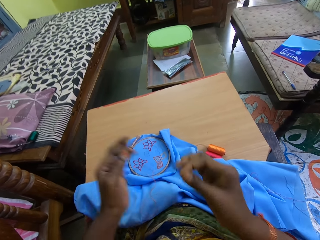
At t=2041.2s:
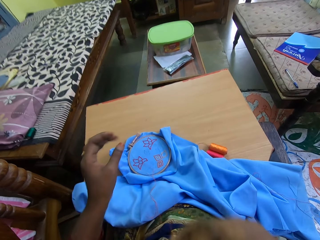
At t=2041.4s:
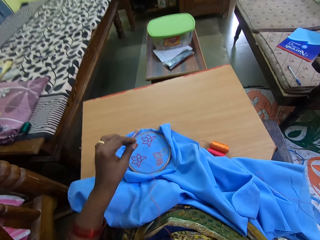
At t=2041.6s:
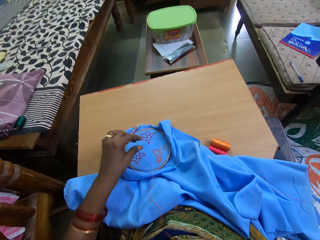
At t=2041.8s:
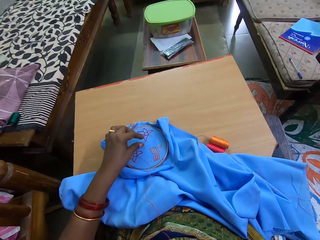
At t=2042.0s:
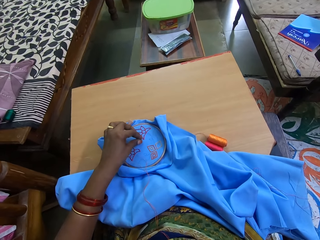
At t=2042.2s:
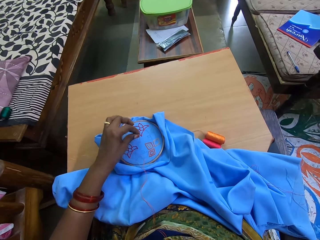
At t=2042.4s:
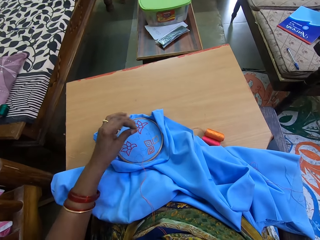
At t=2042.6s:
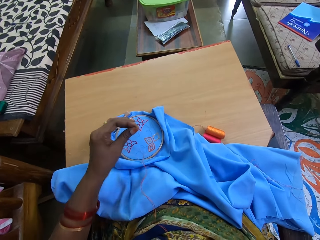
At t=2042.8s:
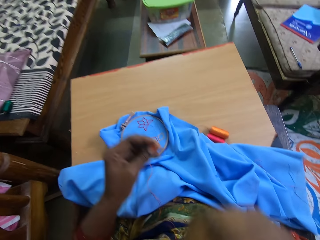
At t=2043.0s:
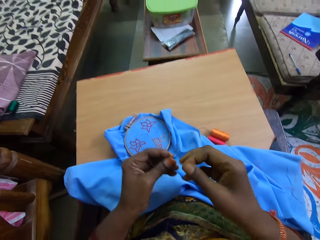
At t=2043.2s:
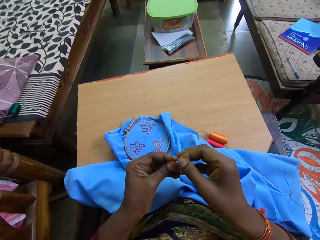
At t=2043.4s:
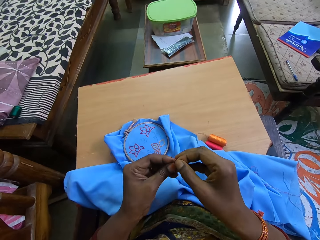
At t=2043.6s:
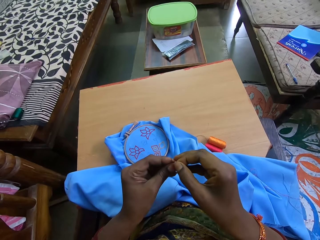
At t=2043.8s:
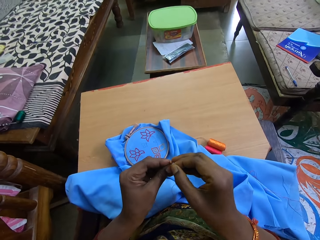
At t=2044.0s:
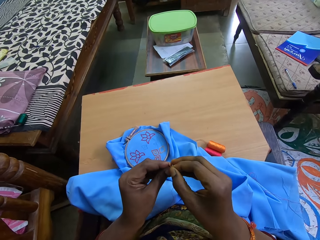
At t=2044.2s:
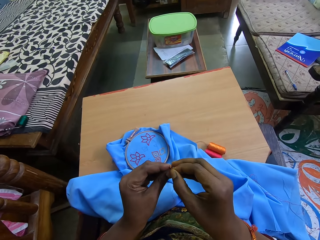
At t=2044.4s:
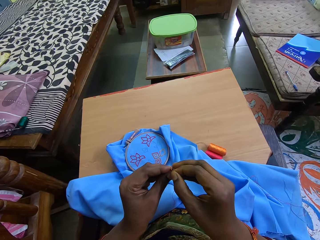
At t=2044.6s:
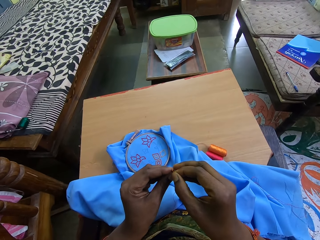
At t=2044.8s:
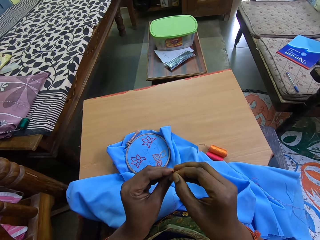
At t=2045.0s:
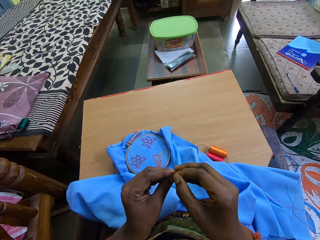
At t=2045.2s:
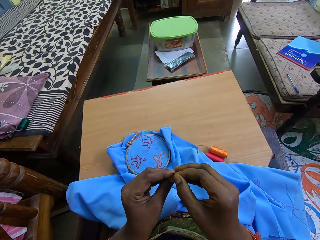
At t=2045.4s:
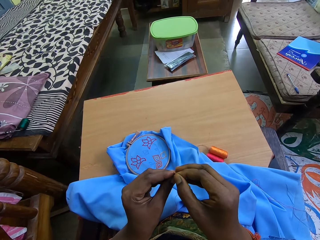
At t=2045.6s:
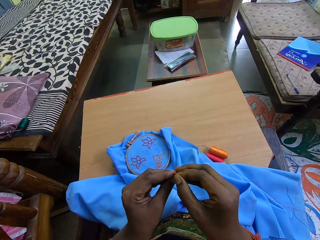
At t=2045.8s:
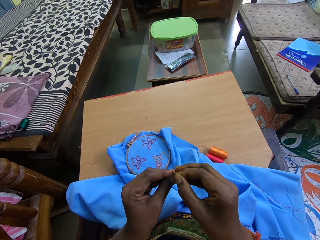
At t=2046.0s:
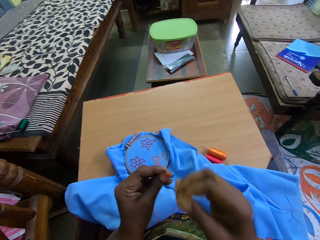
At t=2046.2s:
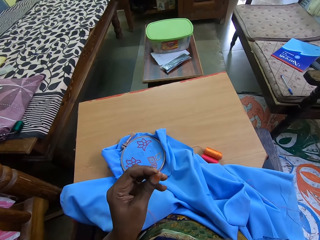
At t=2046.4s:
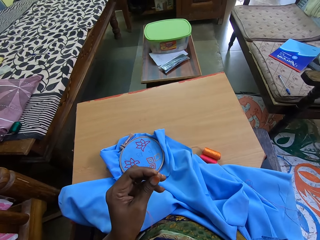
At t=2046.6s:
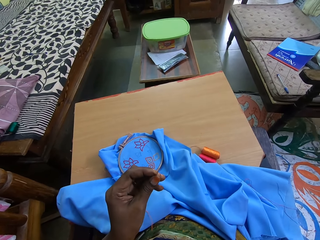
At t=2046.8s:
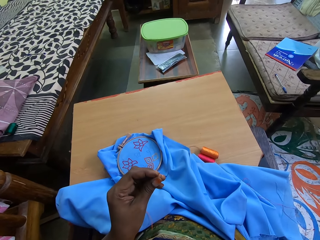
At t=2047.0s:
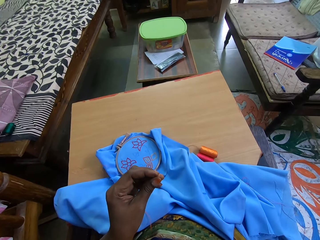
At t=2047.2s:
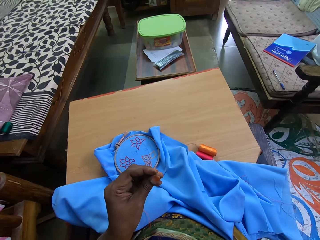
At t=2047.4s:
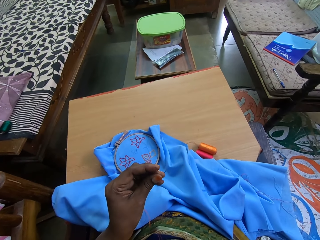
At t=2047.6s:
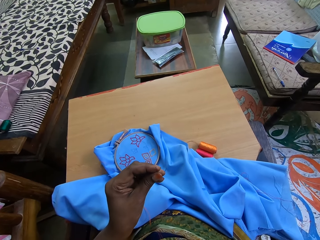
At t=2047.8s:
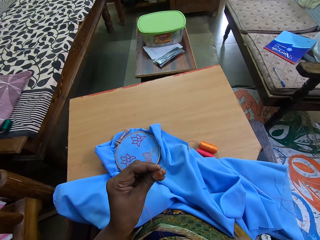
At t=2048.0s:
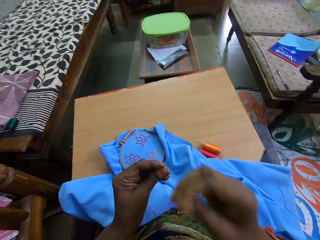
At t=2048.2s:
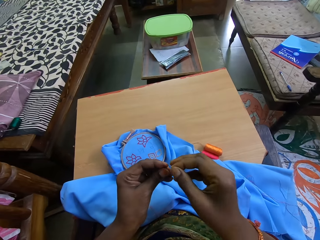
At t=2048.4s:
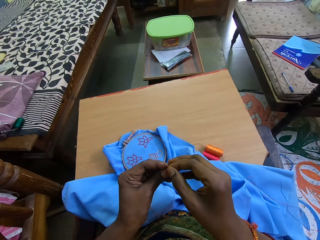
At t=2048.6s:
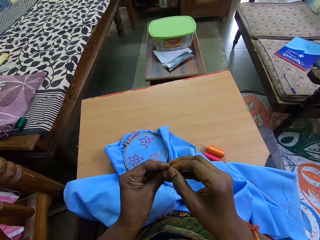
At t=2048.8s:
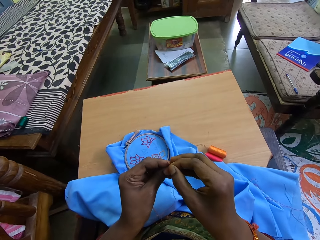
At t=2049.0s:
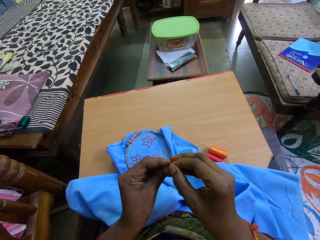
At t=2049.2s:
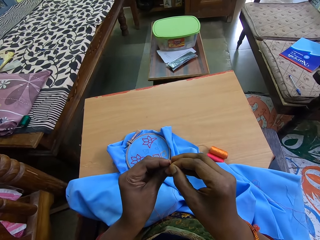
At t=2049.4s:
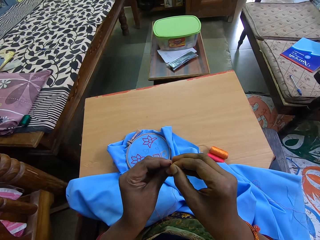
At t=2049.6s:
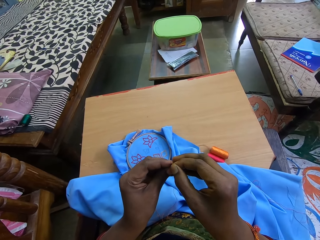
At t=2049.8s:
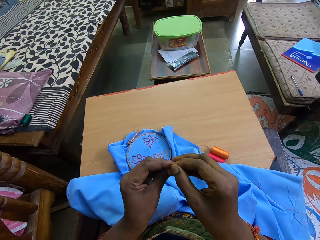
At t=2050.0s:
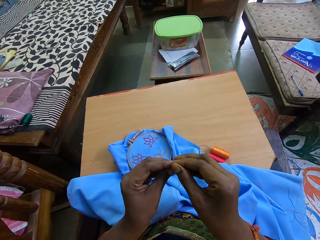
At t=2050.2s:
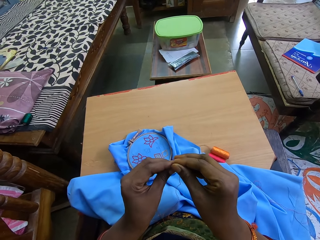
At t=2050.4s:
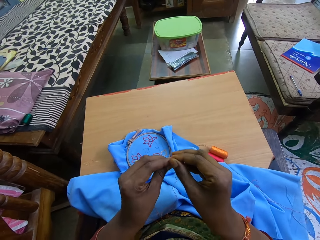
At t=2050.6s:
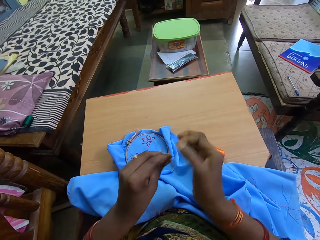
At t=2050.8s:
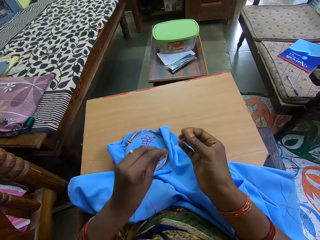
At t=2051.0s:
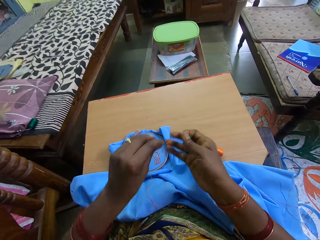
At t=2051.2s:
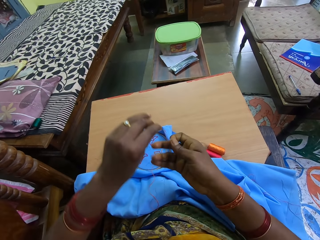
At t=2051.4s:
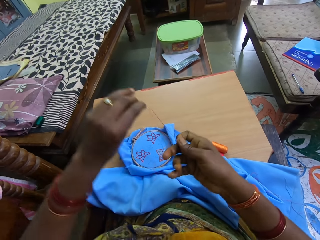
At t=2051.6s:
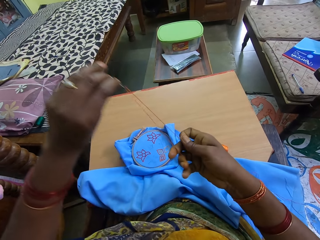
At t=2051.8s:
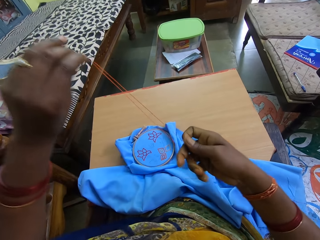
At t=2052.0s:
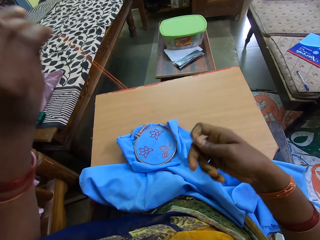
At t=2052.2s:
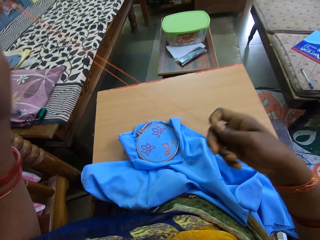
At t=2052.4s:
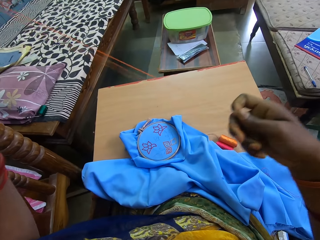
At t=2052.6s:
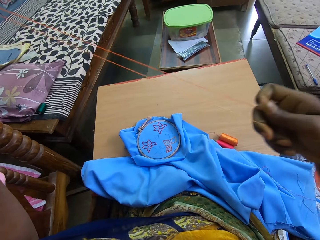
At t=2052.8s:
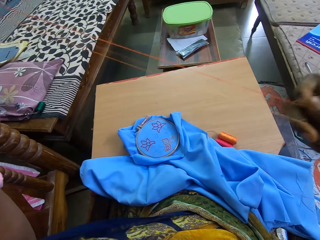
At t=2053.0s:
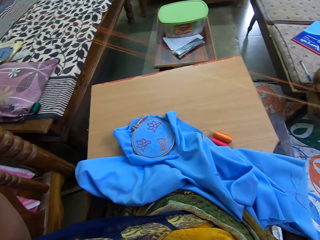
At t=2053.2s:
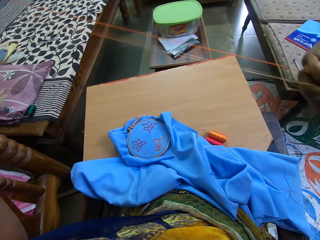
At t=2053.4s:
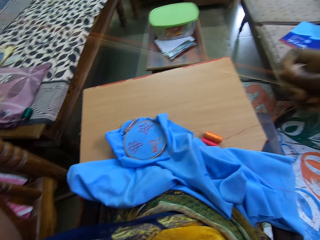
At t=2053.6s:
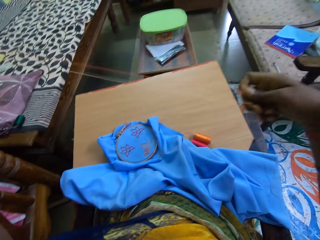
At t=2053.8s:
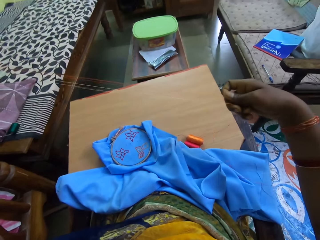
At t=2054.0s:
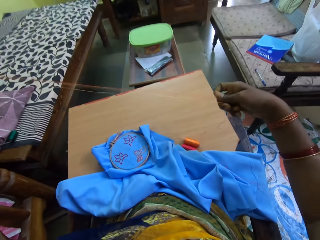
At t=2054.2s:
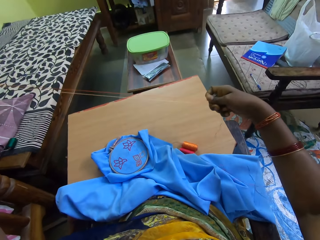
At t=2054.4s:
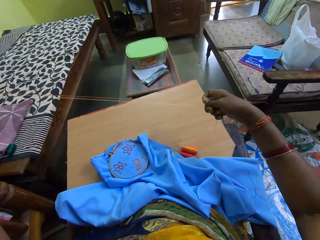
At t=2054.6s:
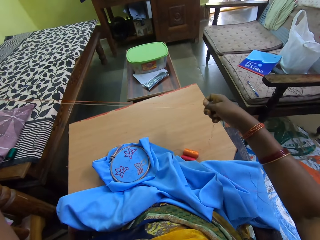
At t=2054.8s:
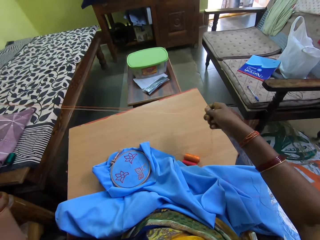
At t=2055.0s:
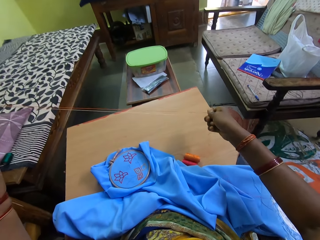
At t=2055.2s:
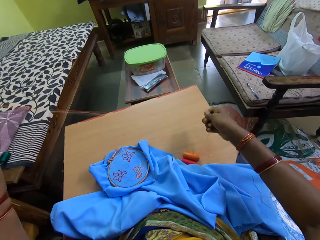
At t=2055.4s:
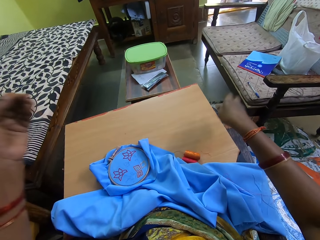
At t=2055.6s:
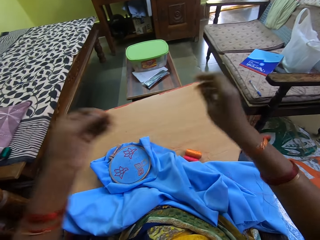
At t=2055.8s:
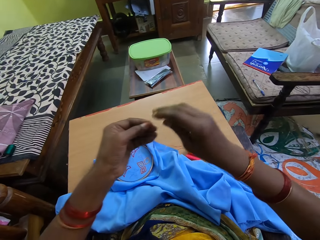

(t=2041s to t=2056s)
The camera wearer picks the sewing needle from the fabric with her left hand. She inserts the sewing thread in her right hand into the needle in her left hand. She holds the needle. She inserts the thread through the needle. She stretches the thread. She draws out the sewing thread with her left hand.

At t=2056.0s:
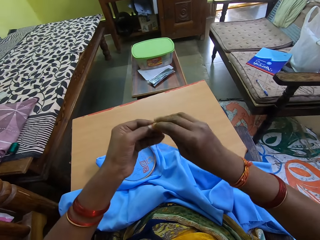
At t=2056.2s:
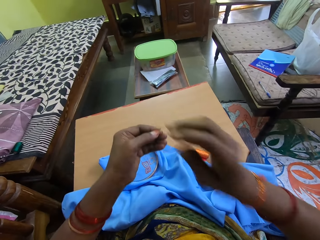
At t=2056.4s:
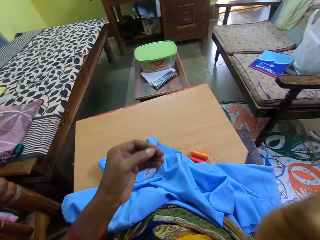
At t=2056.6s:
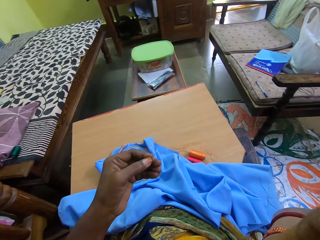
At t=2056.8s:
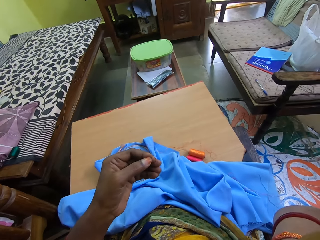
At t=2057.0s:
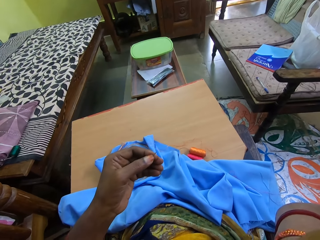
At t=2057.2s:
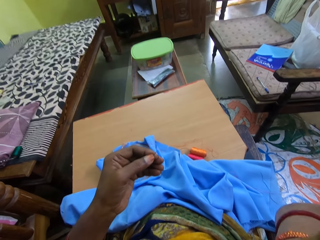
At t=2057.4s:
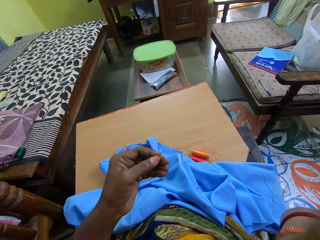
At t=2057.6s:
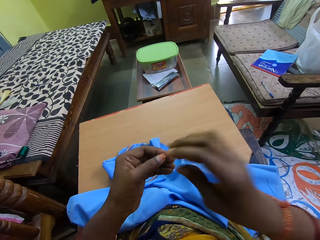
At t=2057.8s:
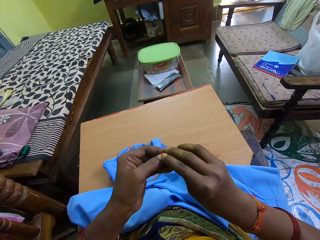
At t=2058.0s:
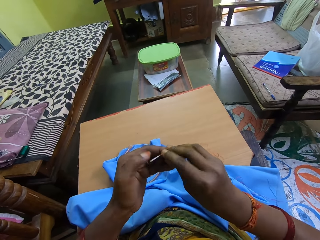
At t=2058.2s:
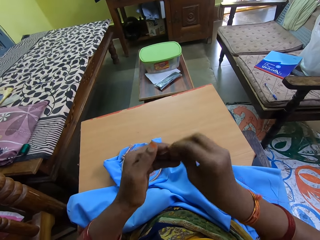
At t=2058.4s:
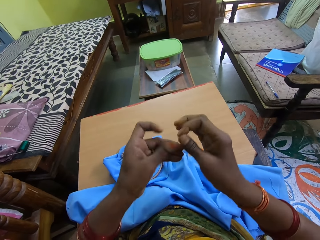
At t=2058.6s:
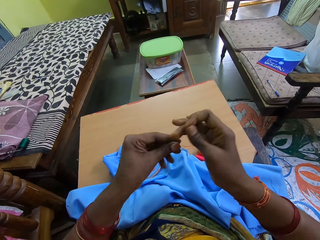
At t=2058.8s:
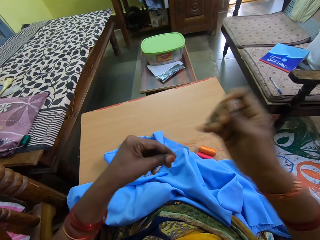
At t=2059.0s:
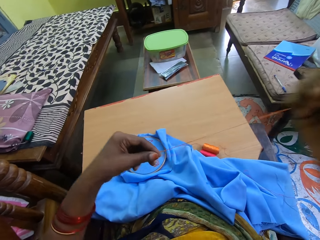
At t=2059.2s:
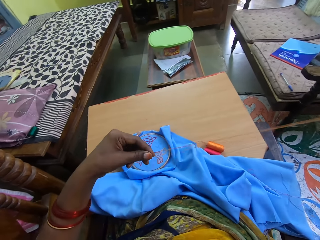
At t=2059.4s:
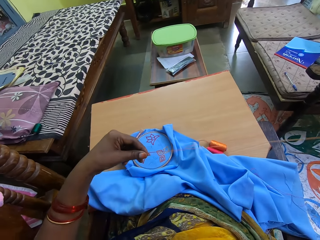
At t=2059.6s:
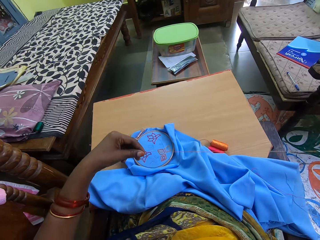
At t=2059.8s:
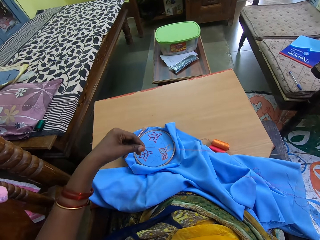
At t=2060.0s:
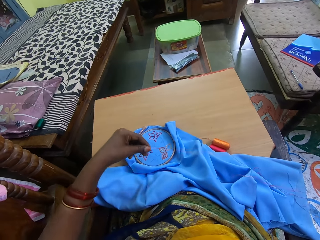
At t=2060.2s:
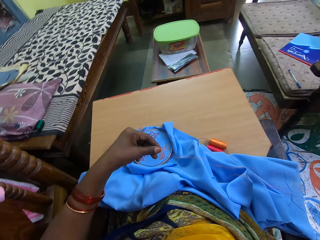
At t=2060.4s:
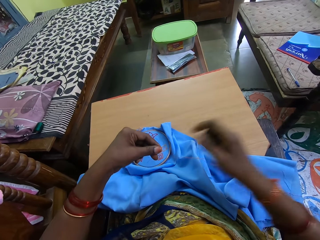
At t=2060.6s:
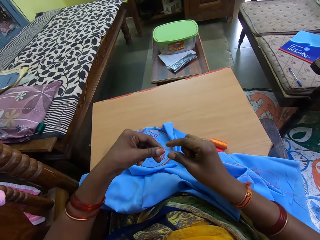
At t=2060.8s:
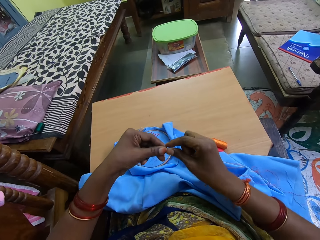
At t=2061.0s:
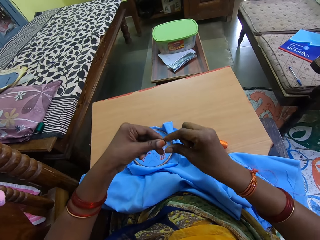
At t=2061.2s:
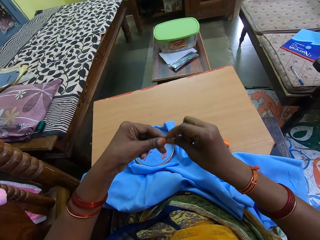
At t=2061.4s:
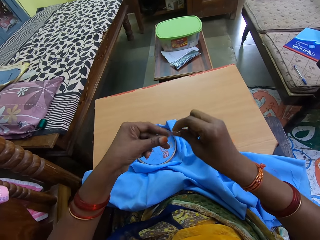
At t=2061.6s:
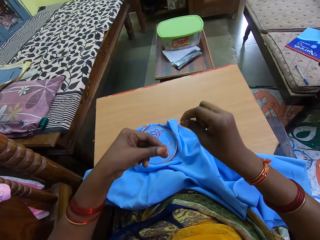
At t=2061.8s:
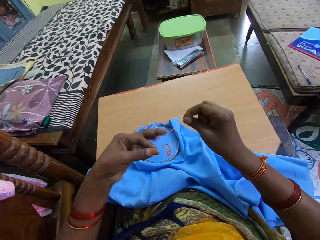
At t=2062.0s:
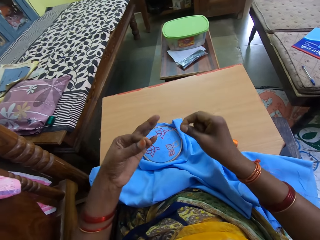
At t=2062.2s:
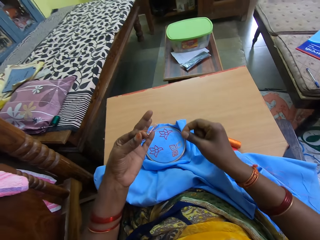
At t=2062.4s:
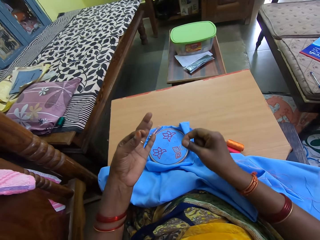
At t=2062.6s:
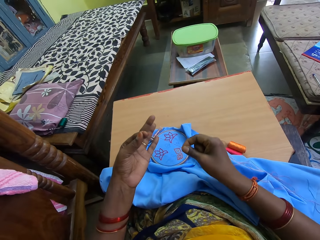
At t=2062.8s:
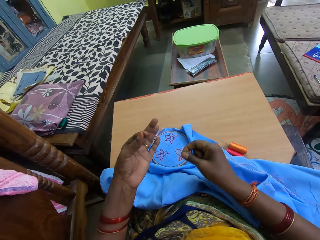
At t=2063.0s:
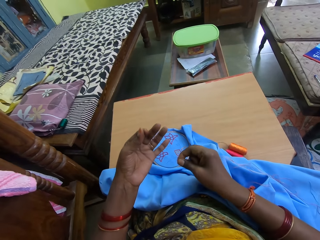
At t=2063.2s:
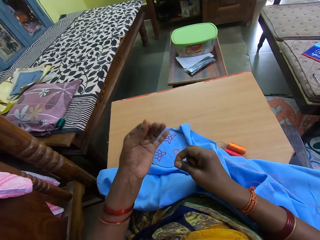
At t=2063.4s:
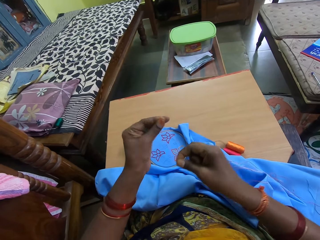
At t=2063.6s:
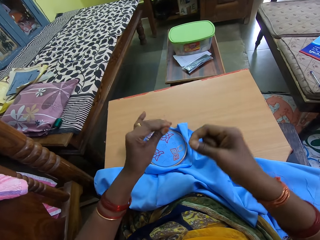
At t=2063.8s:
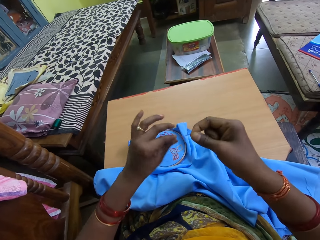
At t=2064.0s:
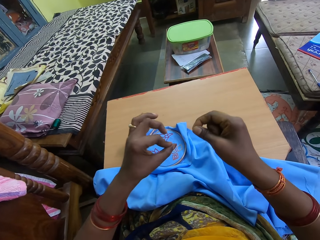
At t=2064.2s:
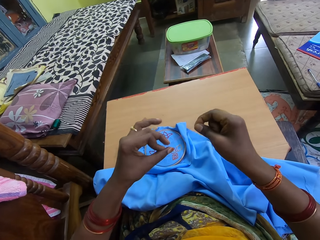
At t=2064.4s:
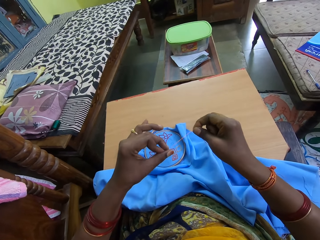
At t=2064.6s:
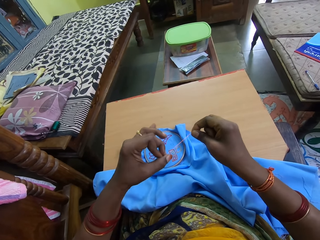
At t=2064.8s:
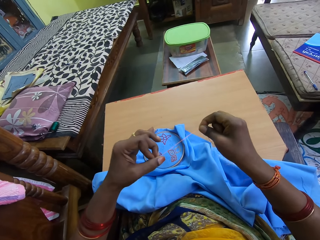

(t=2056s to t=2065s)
The camera wearer holds the needle and adjusts the thread. She ties a knot in the sewing thread in her left hand.
